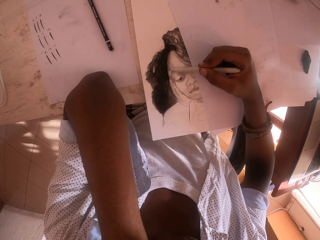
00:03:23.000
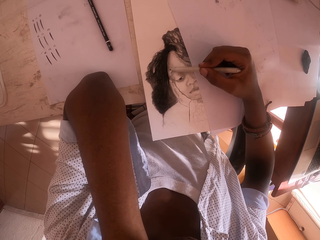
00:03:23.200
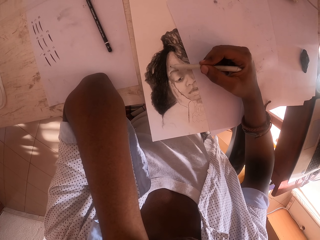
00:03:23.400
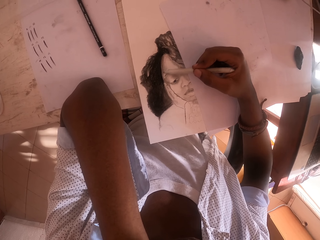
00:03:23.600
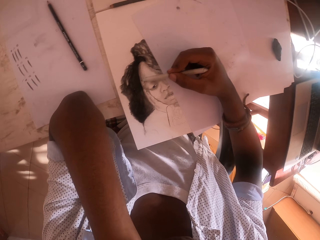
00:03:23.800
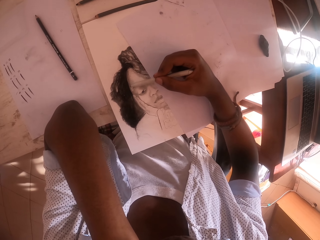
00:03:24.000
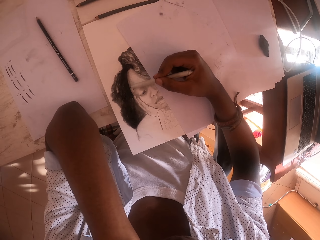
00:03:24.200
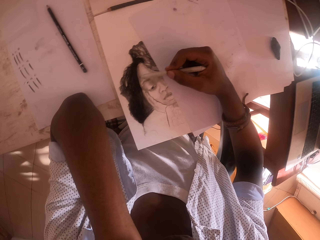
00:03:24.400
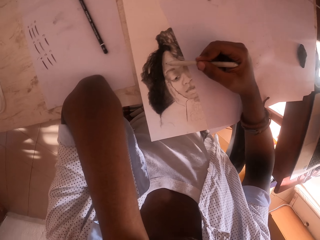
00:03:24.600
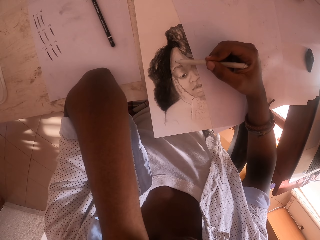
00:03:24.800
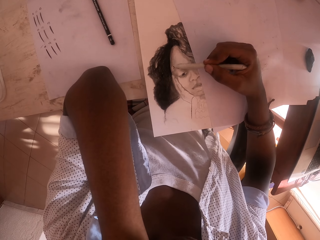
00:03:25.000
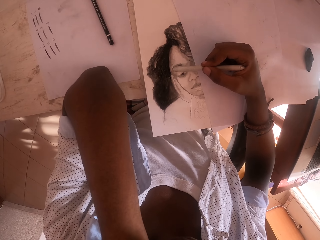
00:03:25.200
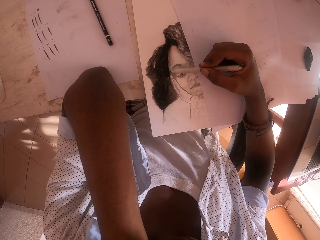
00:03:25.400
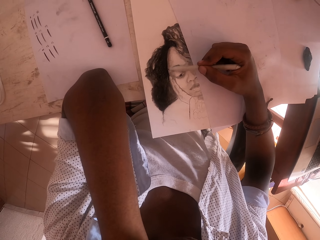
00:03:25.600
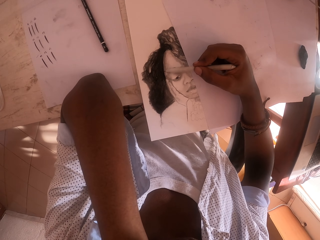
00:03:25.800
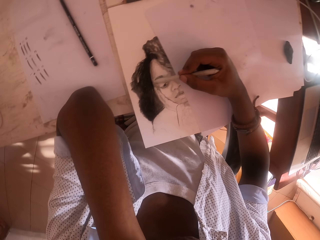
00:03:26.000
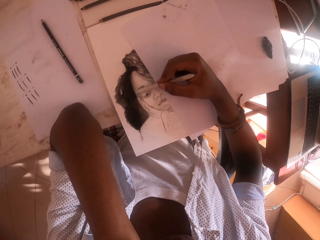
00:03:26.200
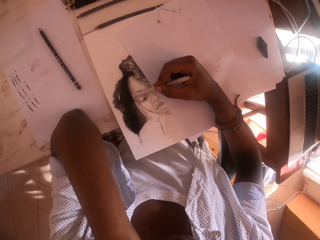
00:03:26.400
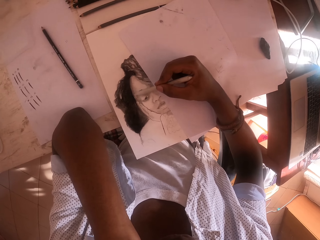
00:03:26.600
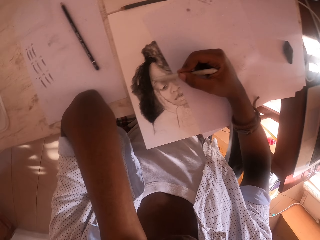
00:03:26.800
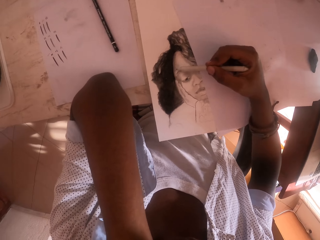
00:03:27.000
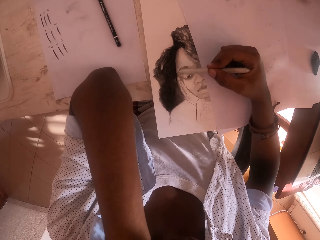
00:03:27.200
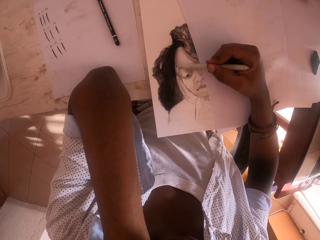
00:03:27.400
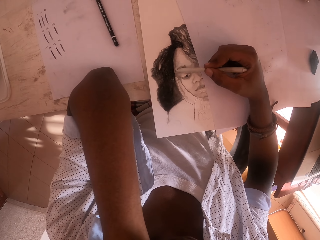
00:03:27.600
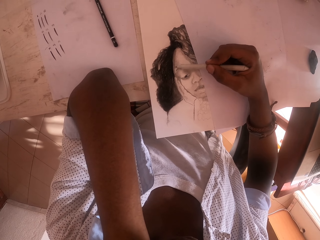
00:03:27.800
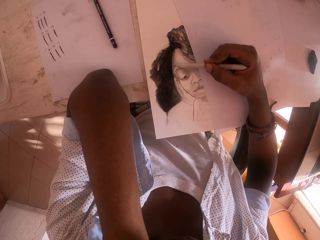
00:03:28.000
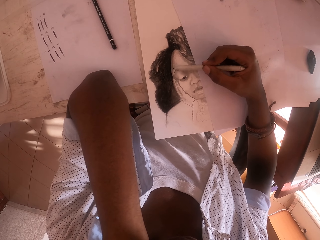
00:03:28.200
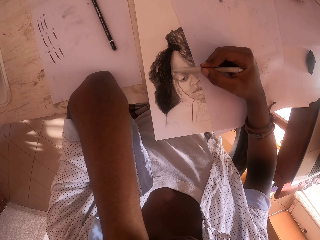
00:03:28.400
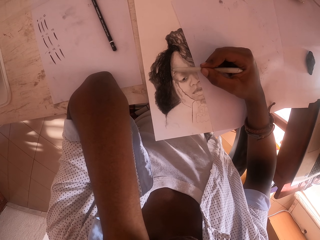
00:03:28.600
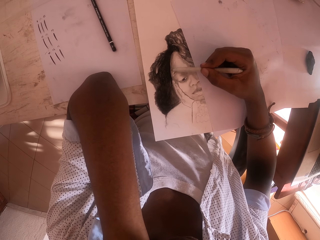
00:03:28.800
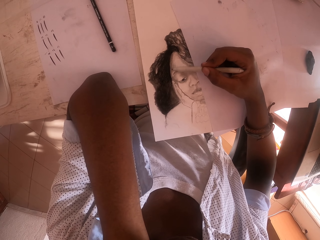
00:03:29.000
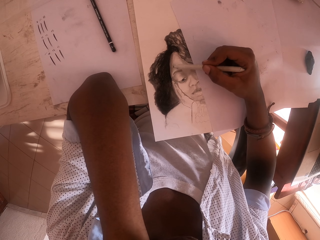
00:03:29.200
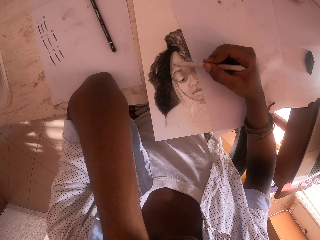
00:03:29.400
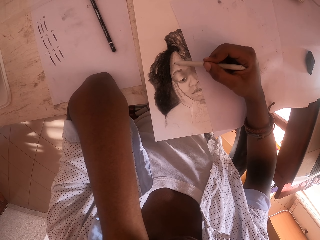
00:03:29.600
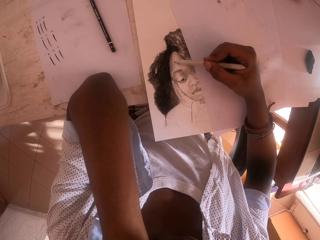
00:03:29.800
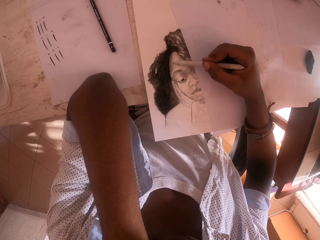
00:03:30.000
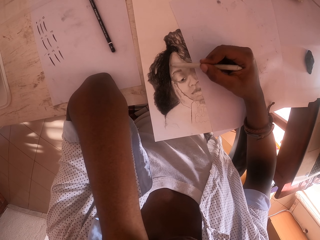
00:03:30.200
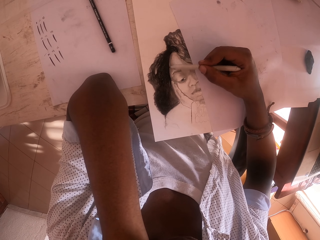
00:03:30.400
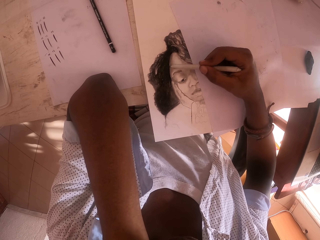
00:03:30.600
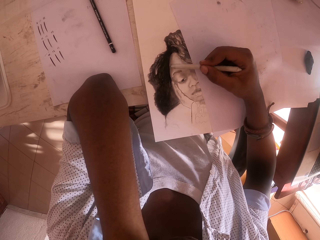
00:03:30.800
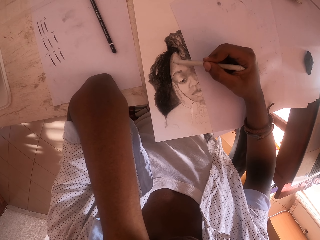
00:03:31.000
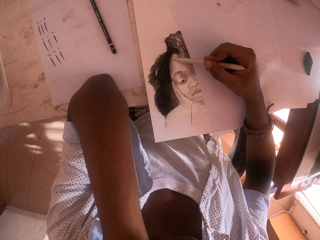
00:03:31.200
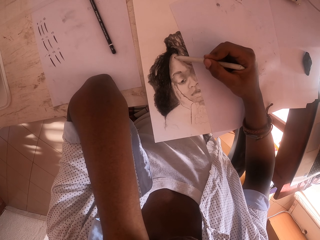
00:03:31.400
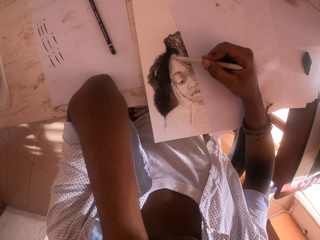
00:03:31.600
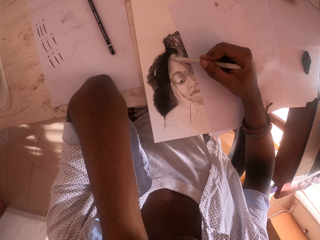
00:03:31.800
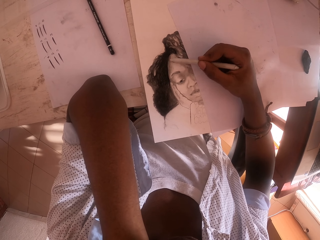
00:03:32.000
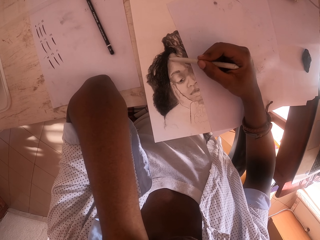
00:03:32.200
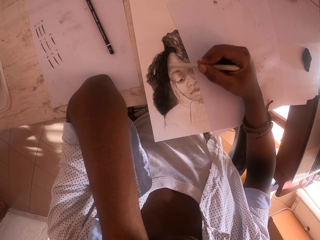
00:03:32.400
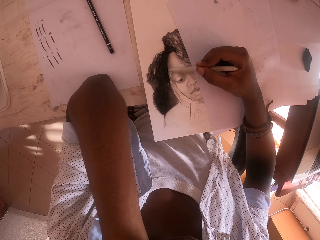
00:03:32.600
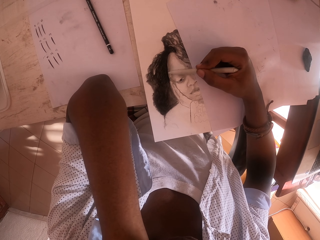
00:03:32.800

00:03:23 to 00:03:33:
The camera wearer turns the head. They draw on the paper.

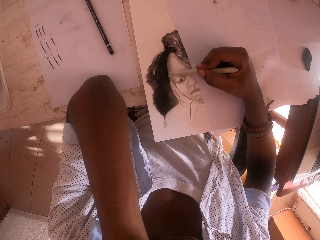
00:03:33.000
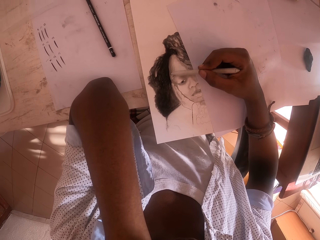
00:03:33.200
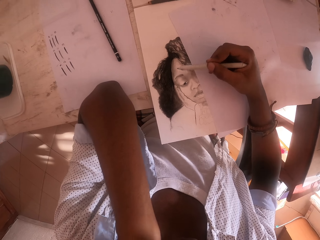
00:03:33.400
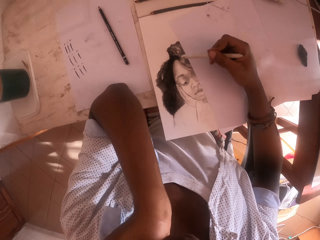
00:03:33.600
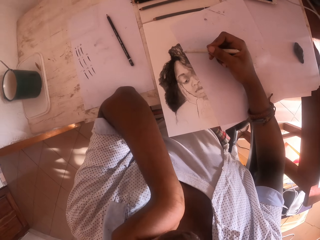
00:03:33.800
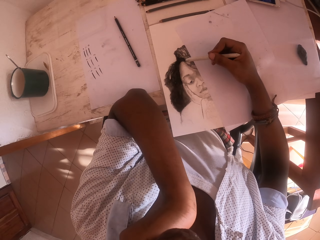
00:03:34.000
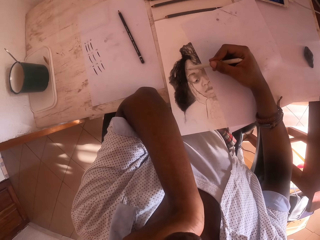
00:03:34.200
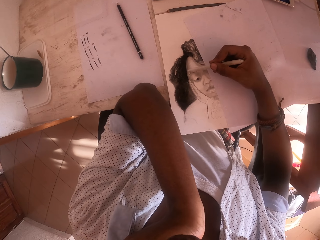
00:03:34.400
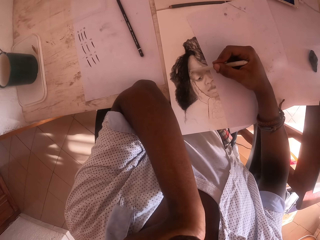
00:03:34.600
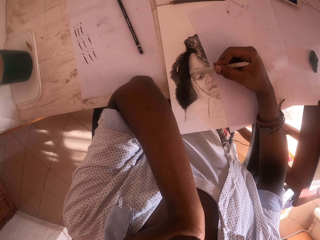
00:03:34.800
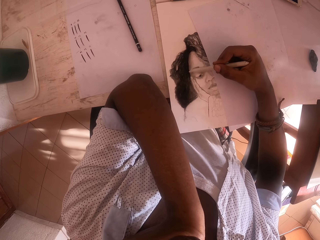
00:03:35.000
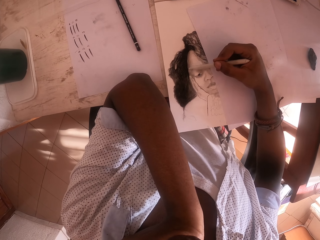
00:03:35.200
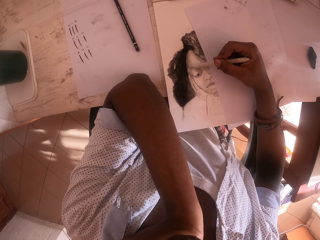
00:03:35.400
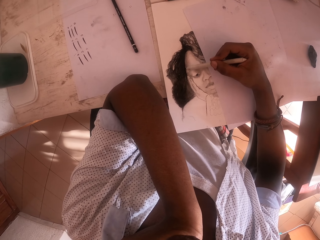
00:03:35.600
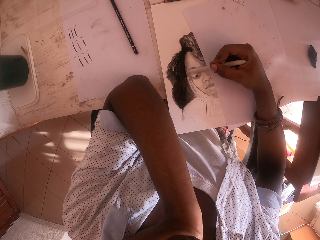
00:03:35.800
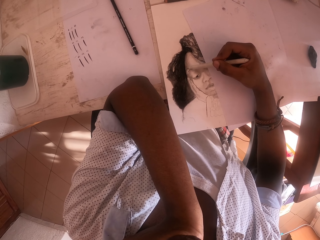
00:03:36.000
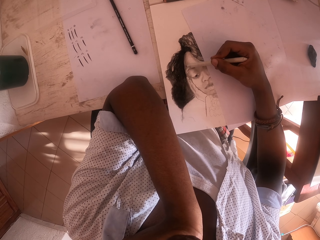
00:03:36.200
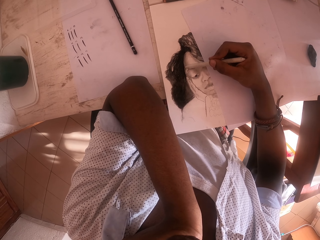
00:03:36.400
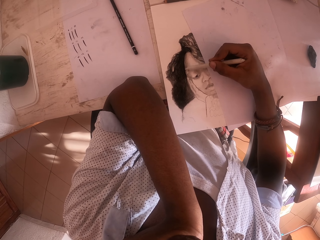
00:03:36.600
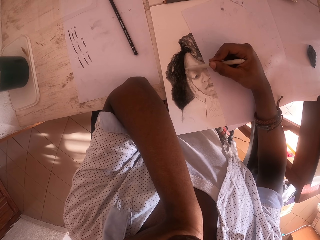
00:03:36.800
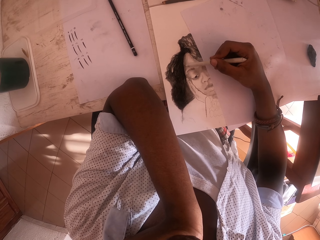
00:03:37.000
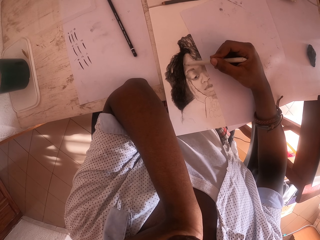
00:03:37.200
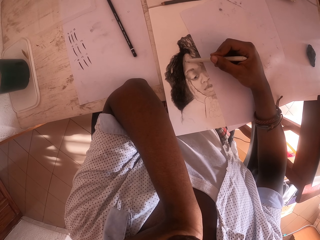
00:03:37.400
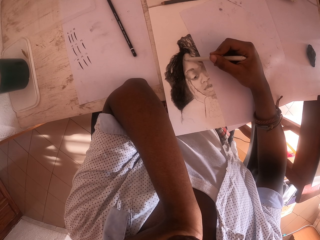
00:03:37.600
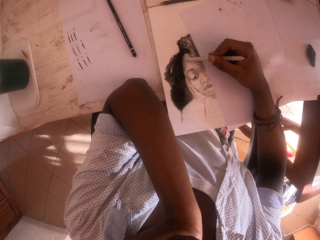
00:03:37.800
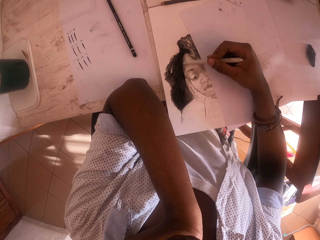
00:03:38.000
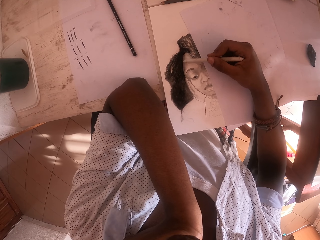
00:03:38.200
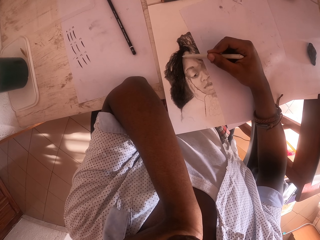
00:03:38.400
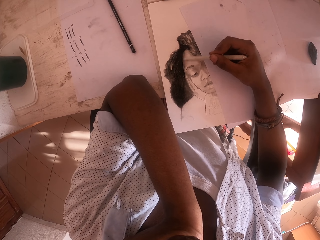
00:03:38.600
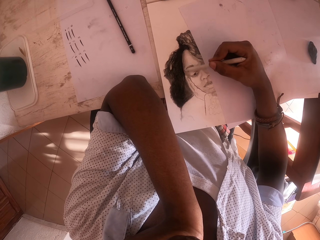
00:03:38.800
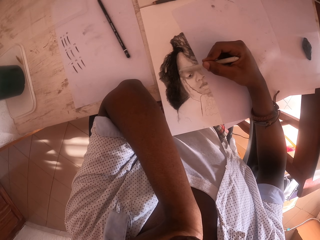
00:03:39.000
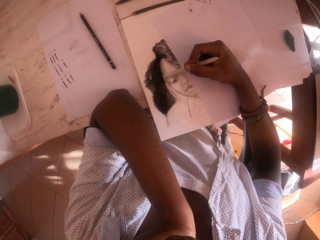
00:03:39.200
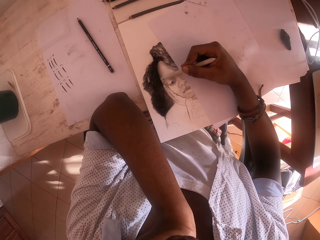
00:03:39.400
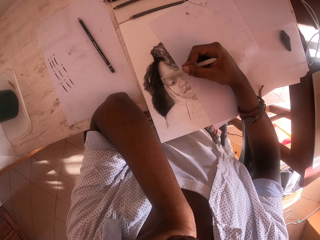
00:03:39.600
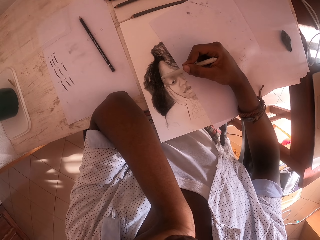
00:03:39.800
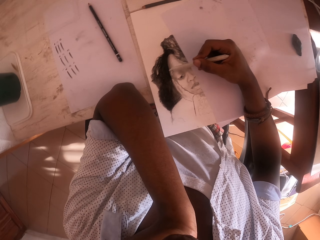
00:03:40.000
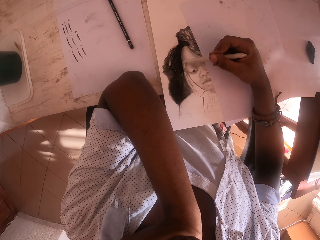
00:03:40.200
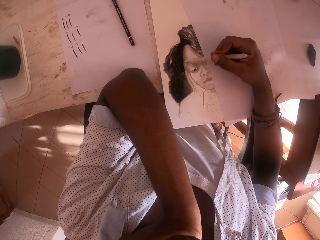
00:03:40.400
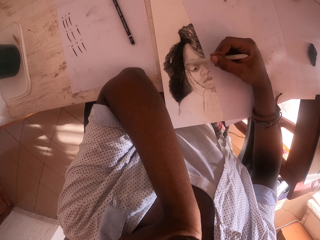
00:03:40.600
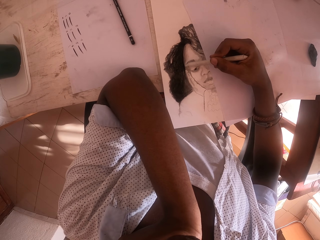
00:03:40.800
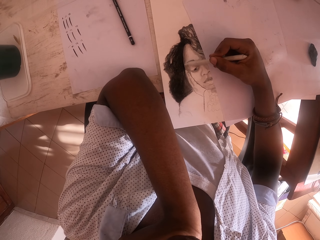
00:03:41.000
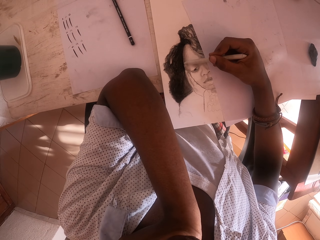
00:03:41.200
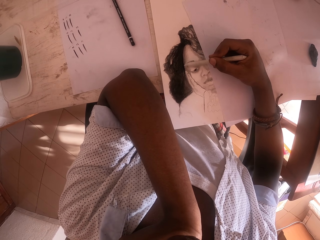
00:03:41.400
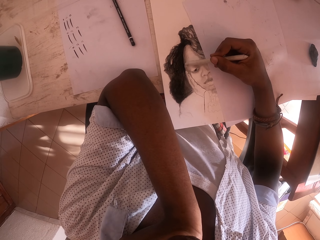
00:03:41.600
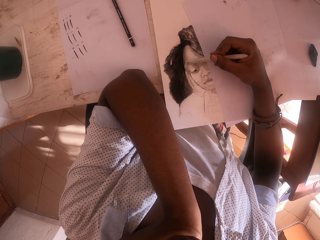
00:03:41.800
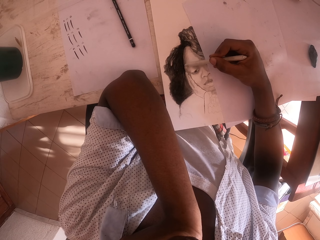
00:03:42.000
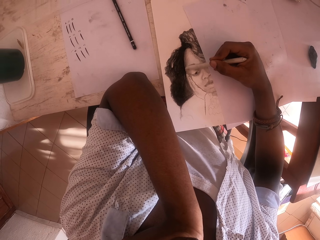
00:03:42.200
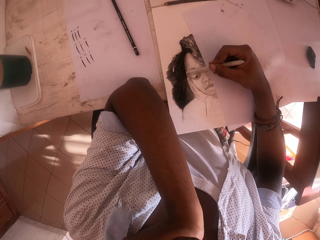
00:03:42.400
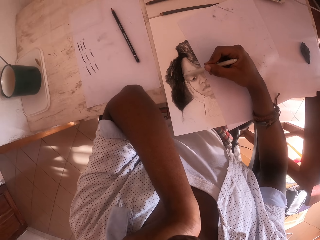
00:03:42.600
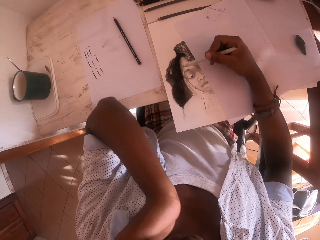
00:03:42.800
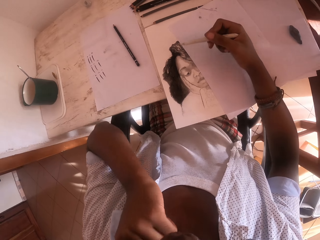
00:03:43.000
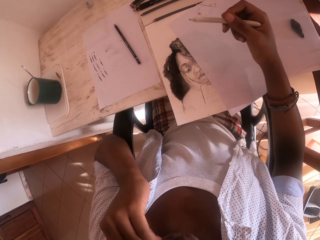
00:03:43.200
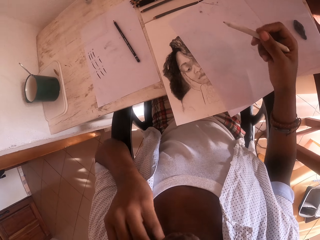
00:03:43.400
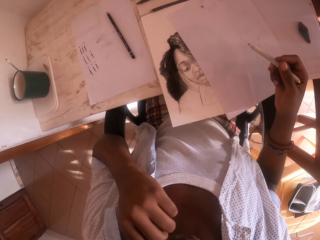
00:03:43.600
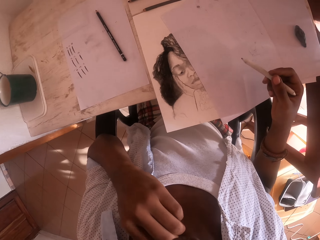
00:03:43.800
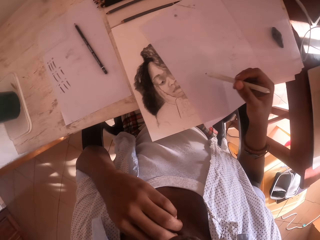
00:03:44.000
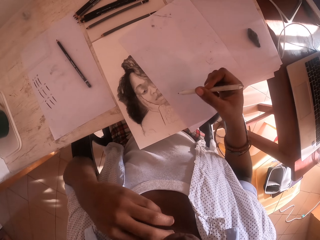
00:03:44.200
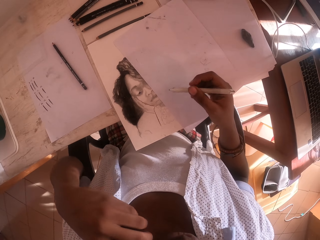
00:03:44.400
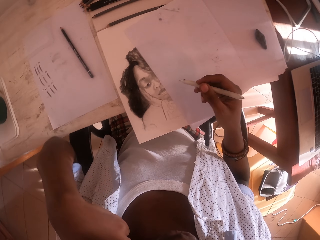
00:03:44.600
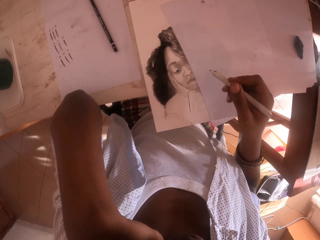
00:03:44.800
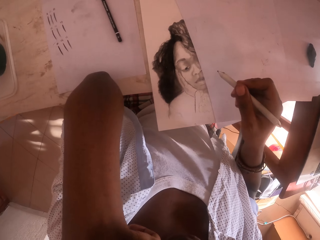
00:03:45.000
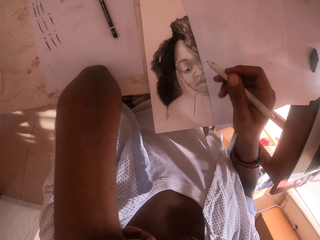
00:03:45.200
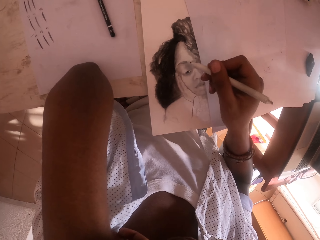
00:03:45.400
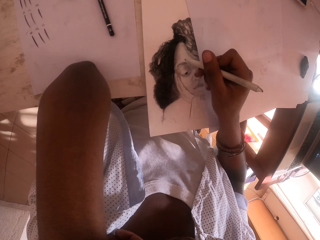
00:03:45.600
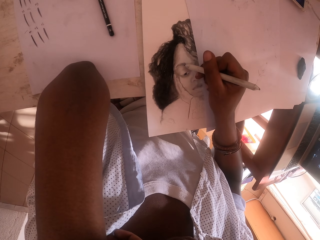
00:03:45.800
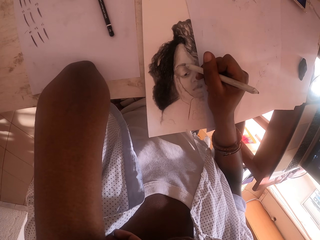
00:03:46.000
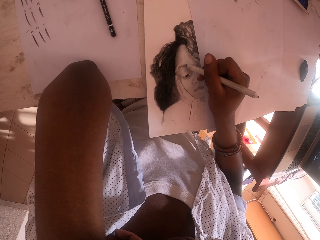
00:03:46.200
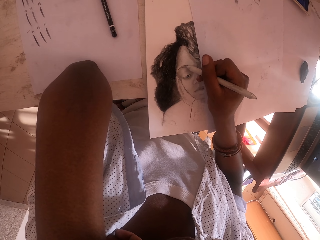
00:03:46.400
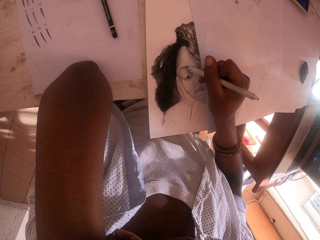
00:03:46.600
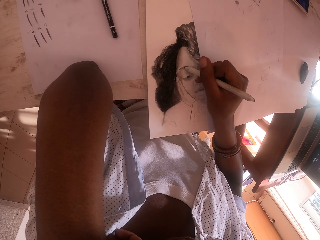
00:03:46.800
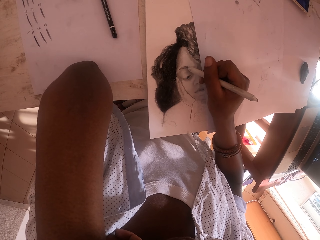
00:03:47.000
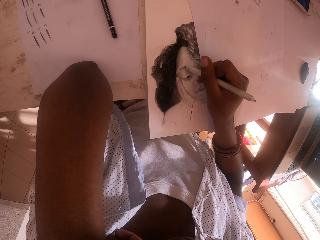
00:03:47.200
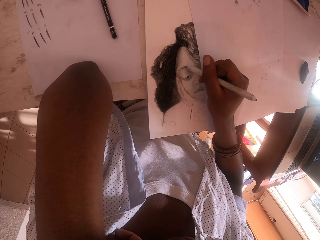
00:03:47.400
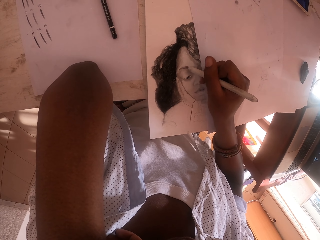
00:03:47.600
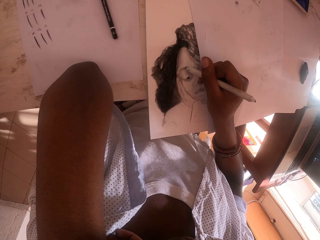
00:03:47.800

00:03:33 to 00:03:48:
The camera wearer moves the left hand. They draw on the paper. They turn the head. They draw on the paper. They move the left hand. They look at the portrait. They put the left hand on the table. They draw the eyebrows on the portrait.
